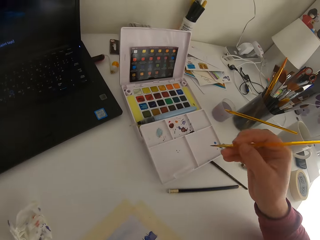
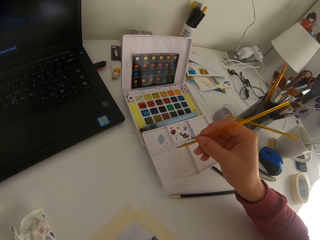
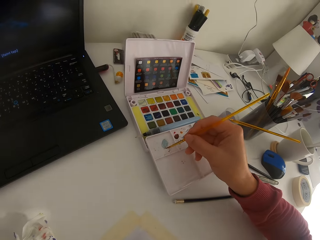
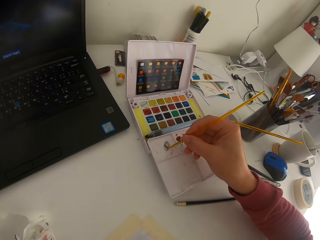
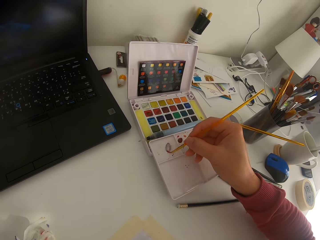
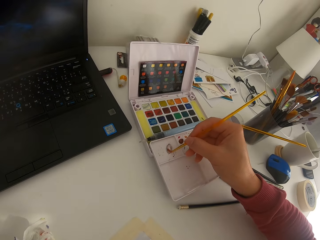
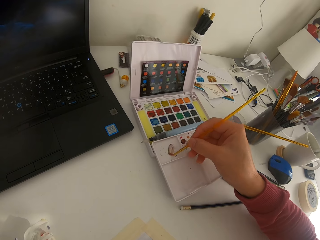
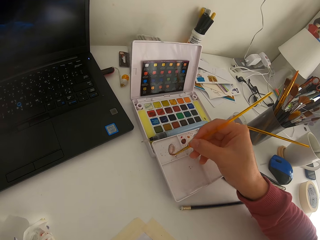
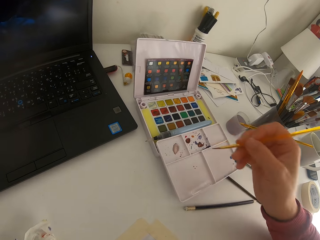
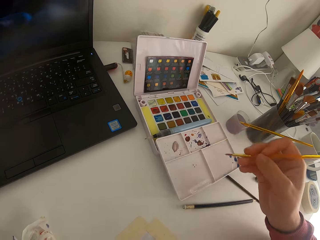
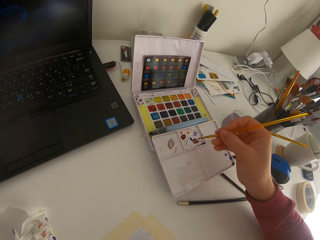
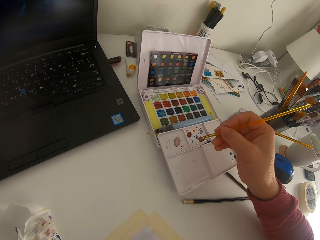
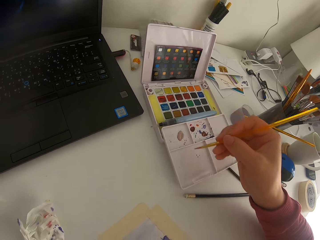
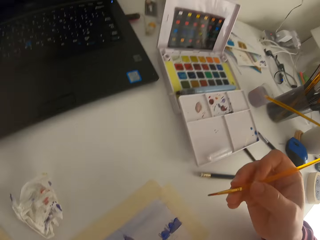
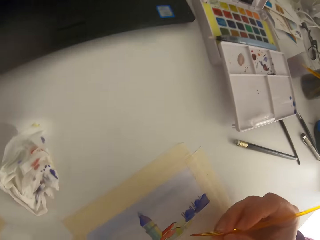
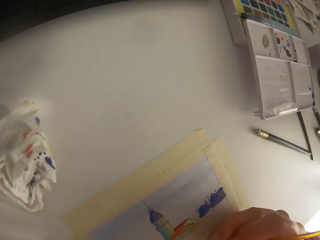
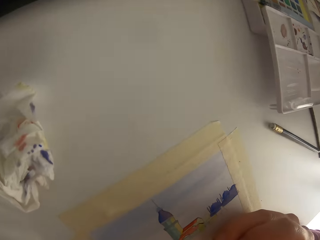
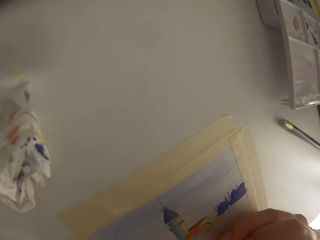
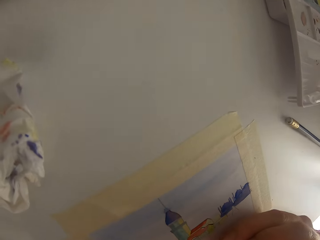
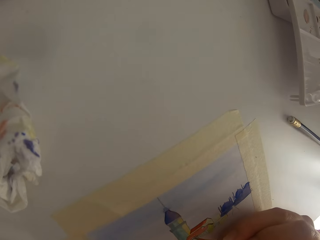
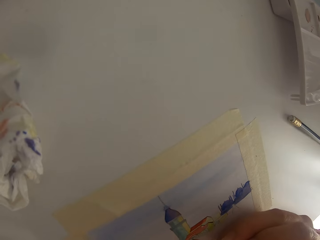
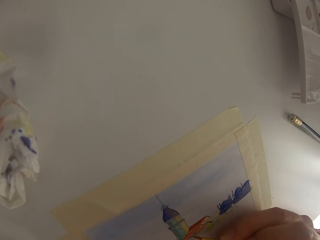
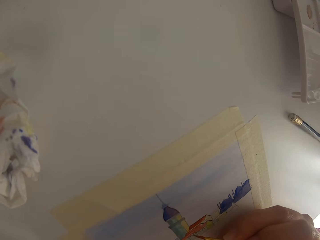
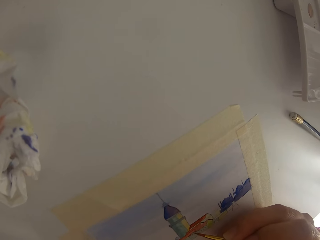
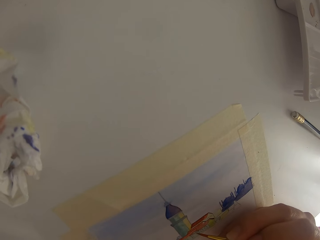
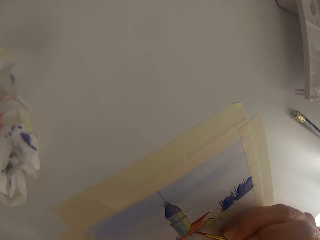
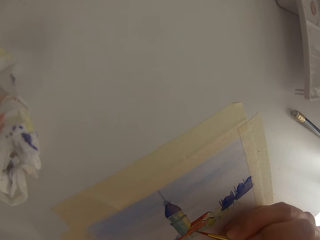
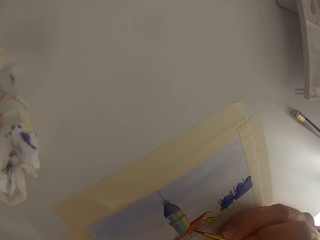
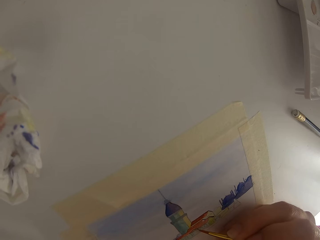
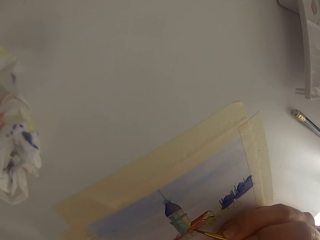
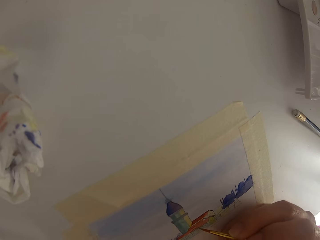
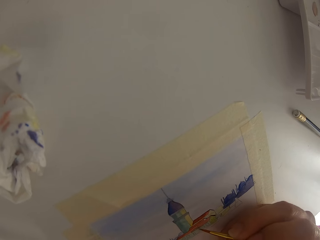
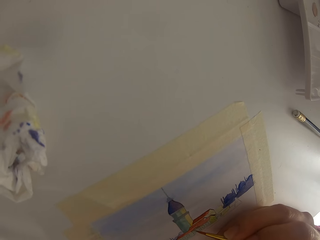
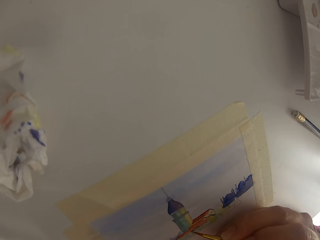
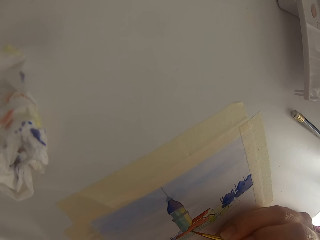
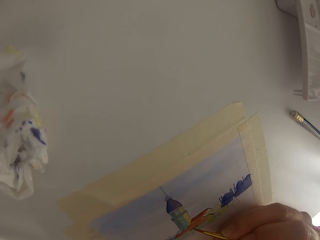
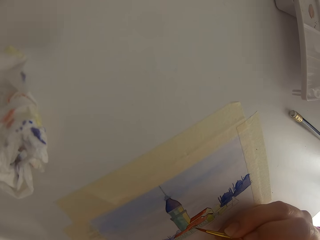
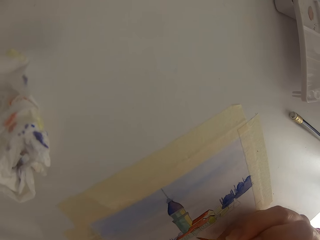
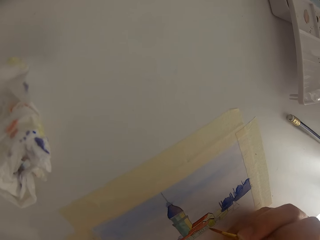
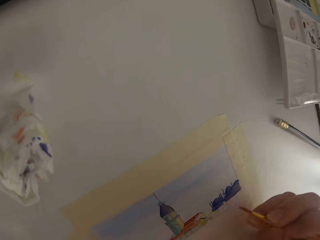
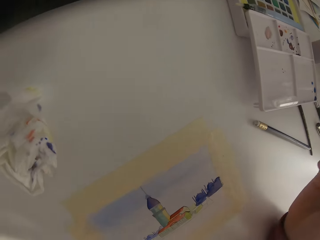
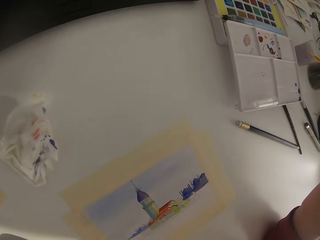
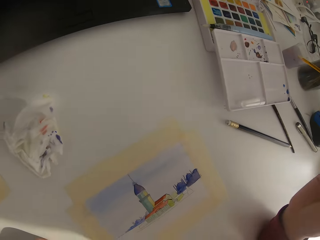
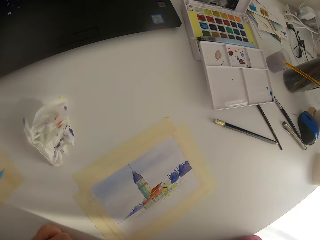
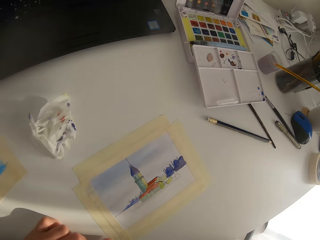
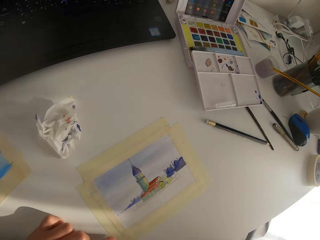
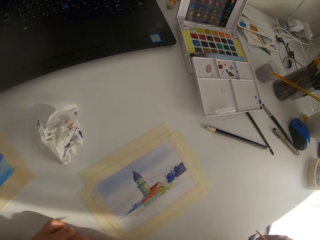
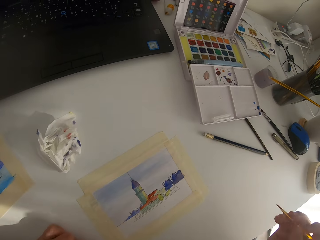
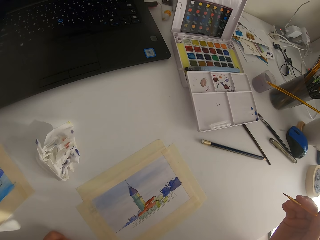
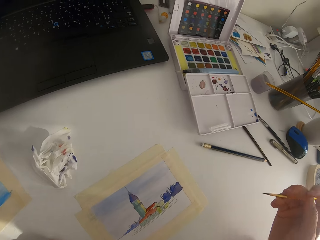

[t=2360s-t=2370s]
The camera wearer paints on paper. They mix the color on a palette. They paint on the paper.

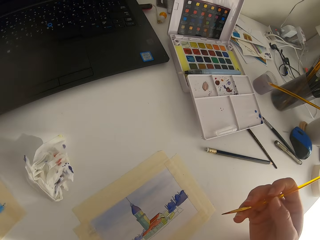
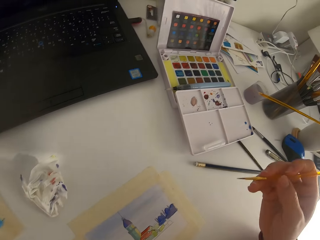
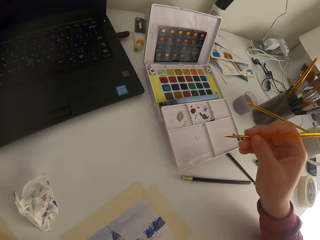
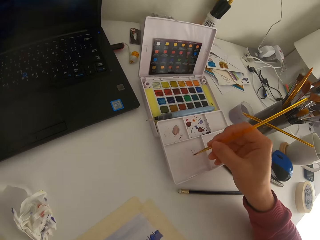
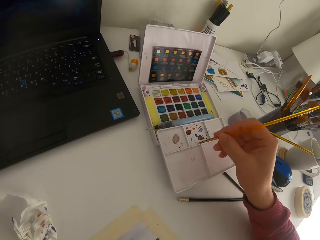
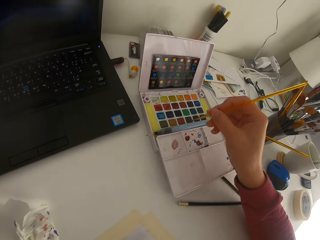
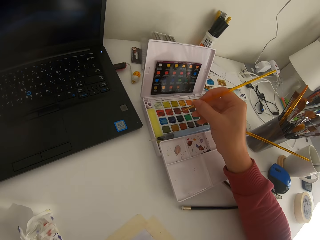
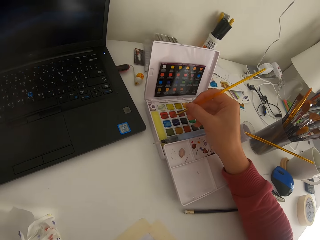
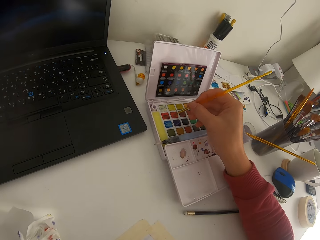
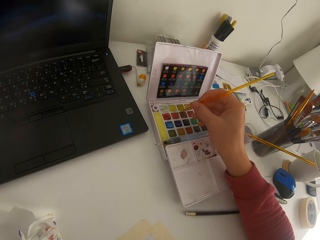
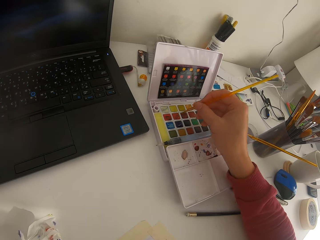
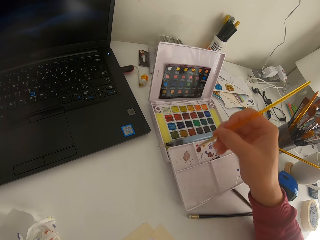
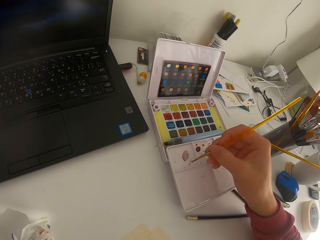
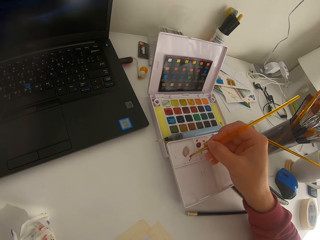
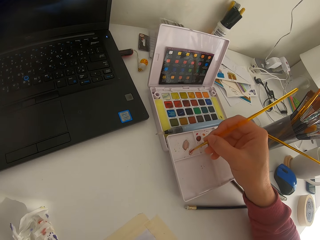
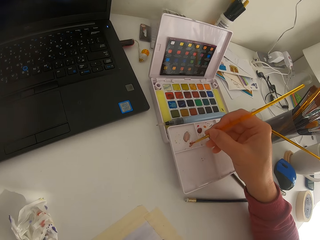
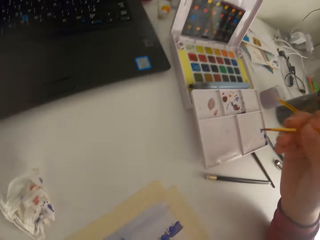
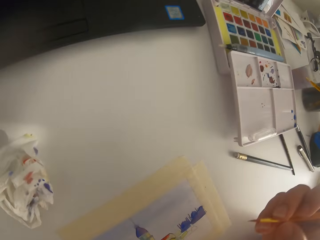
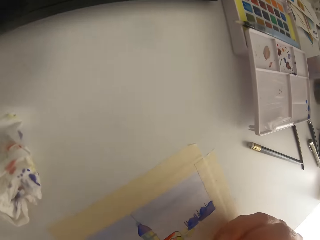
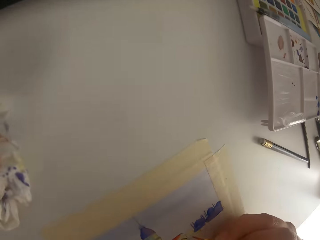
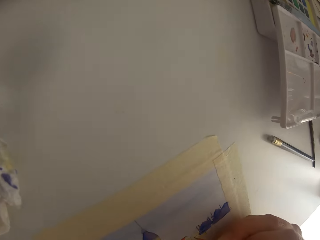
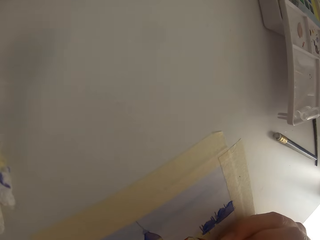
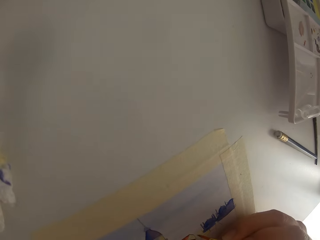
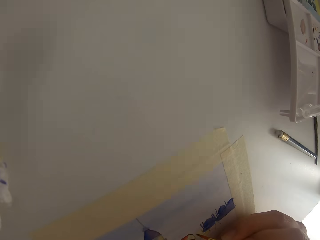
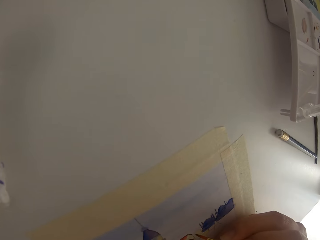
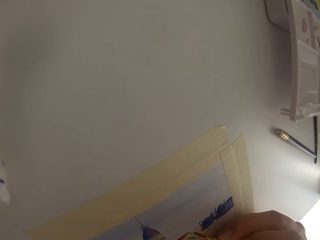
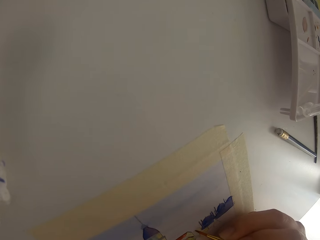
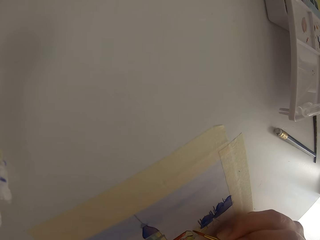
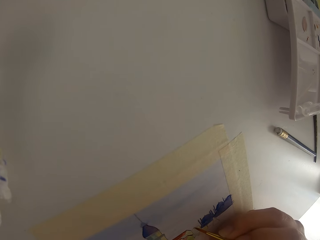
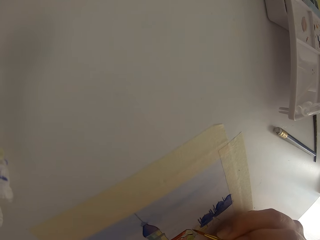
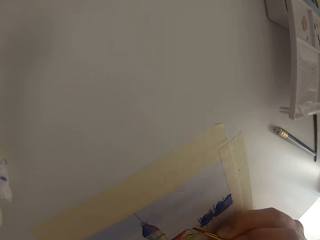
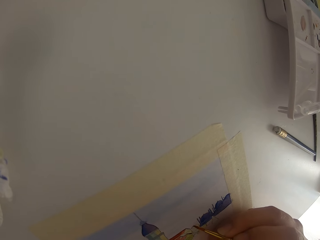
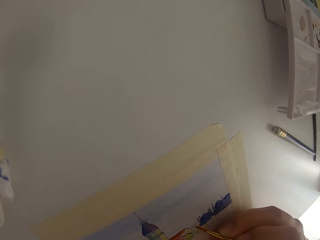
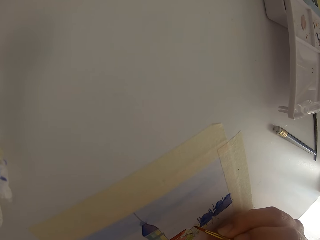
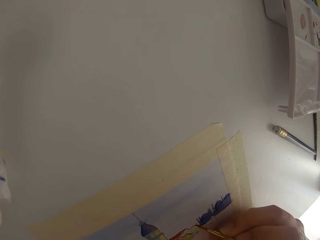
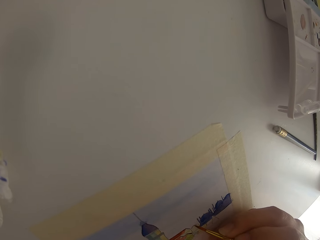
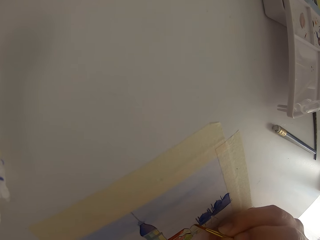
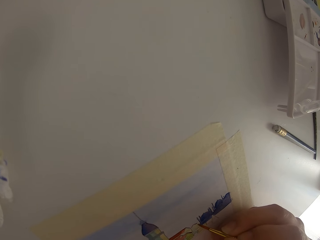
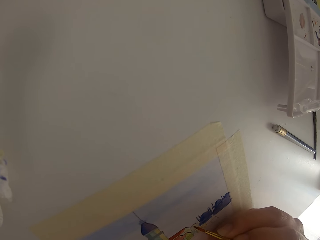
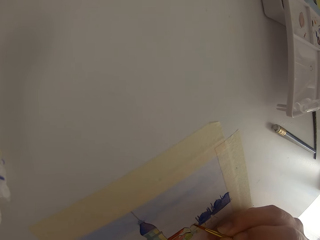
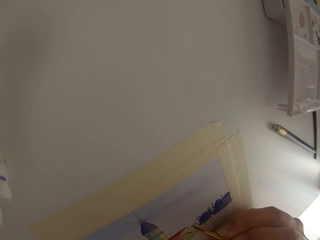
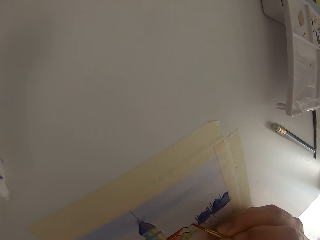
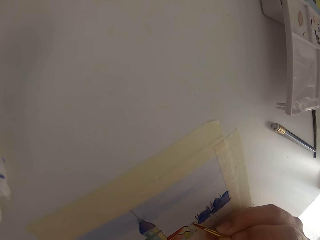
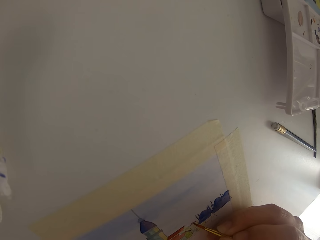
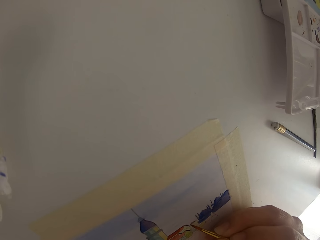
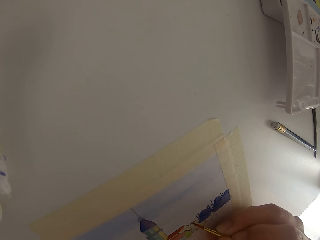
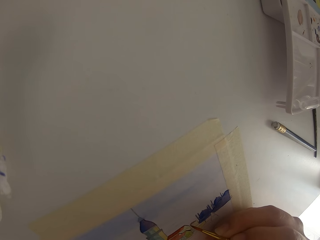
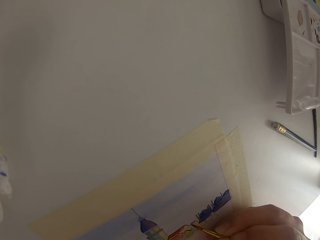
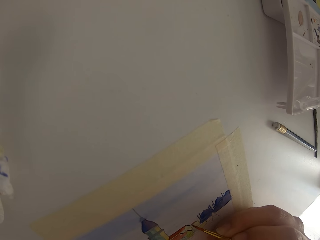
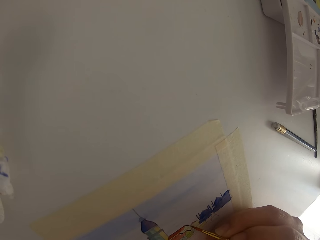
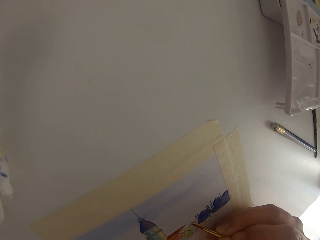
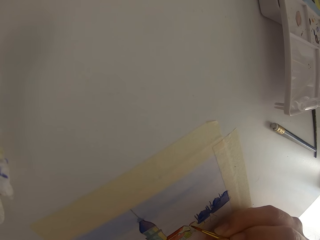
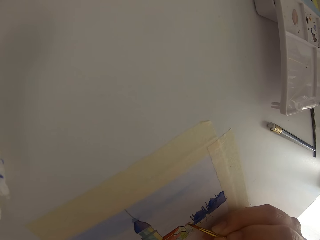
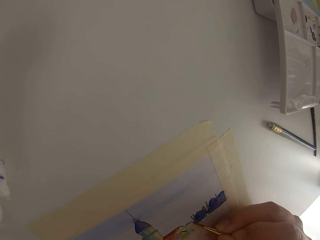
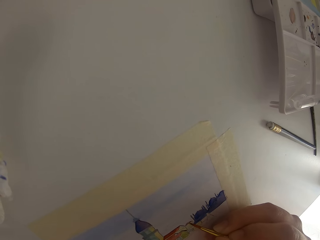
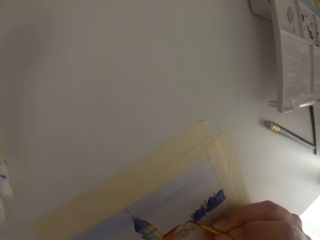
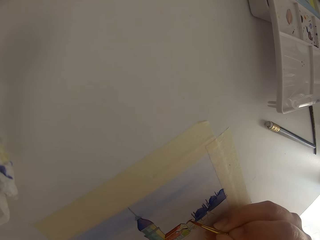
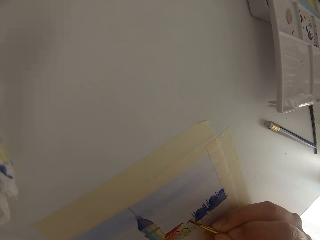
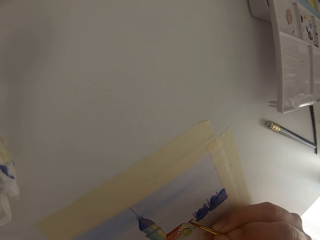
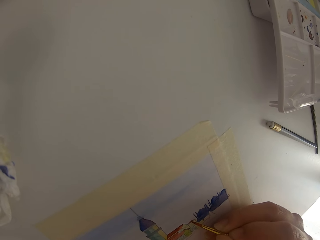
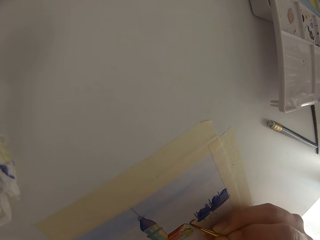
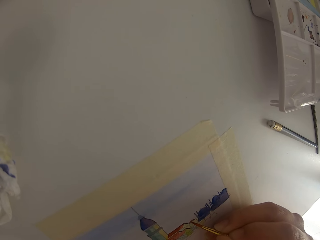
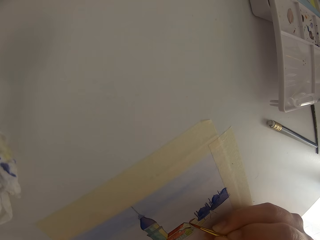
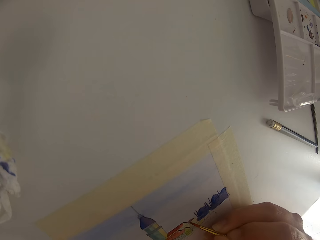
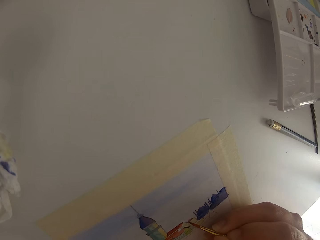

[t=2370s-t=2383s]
The camera wearer pauses painting. They touch the paint brush on the solid watercolor. They mix the color on a palette.
